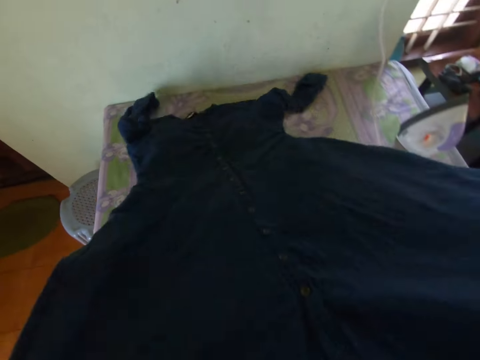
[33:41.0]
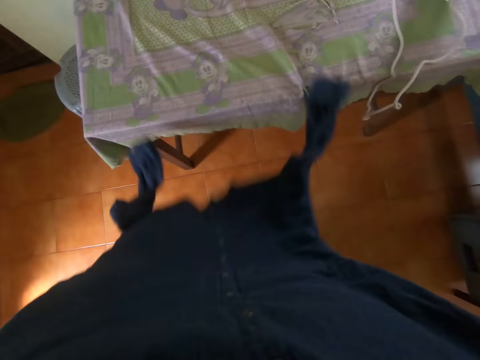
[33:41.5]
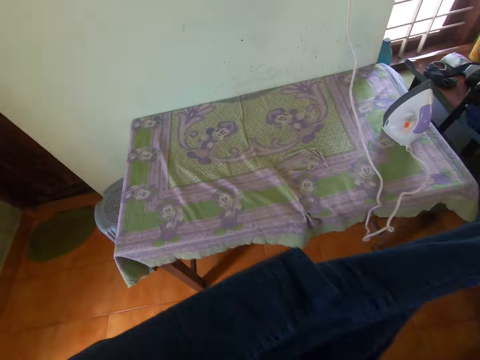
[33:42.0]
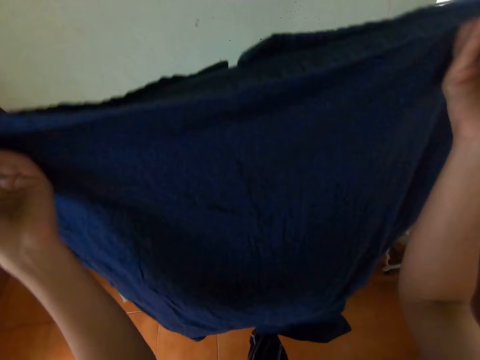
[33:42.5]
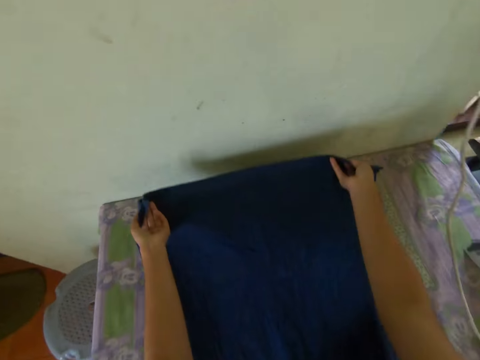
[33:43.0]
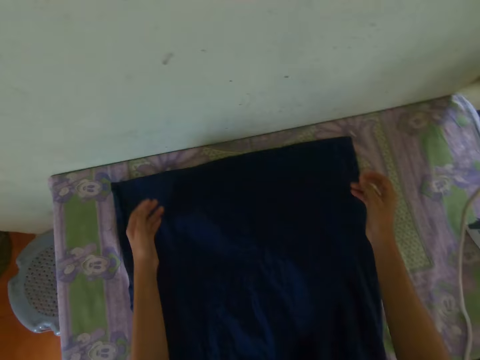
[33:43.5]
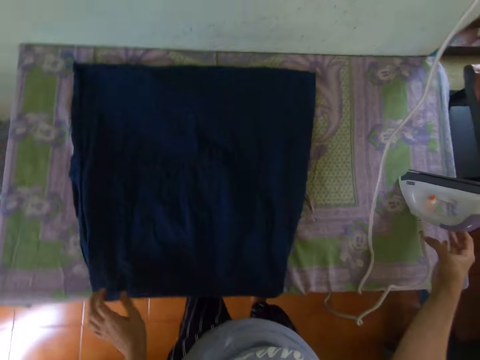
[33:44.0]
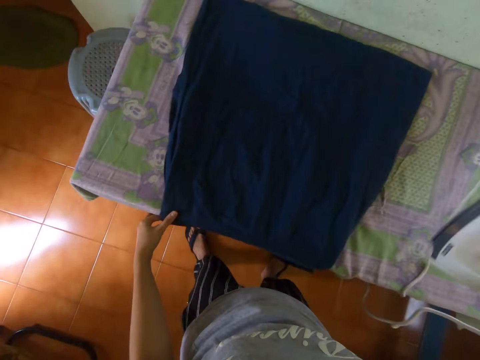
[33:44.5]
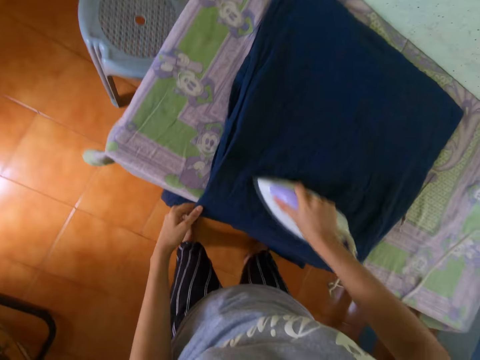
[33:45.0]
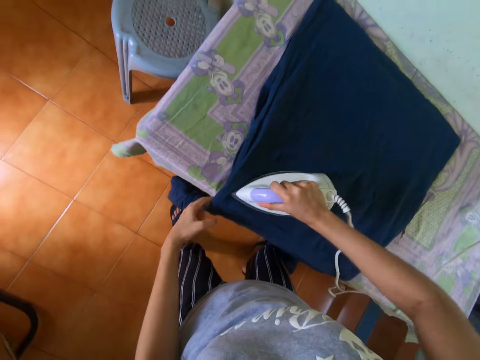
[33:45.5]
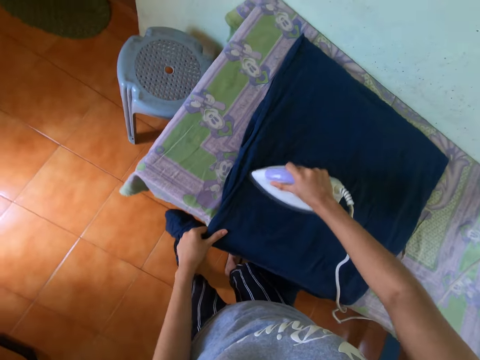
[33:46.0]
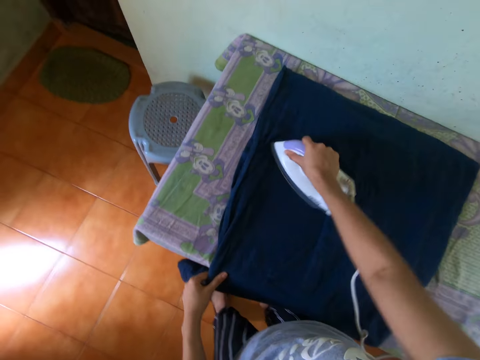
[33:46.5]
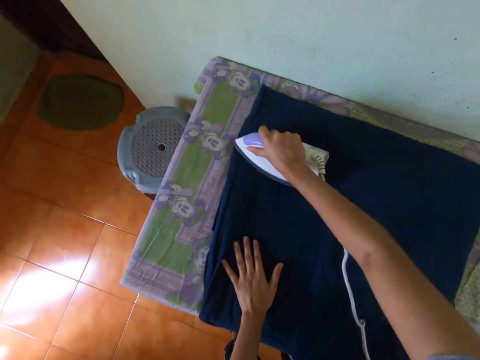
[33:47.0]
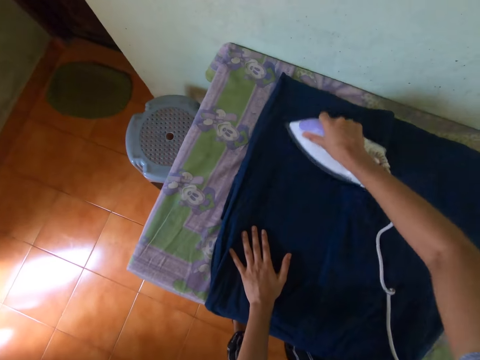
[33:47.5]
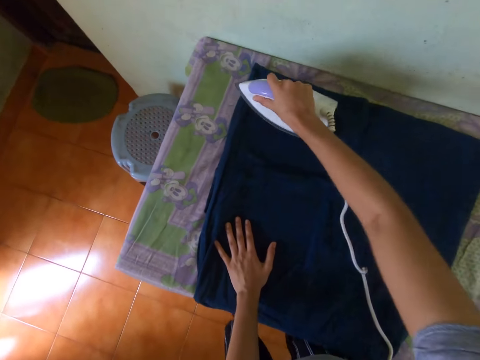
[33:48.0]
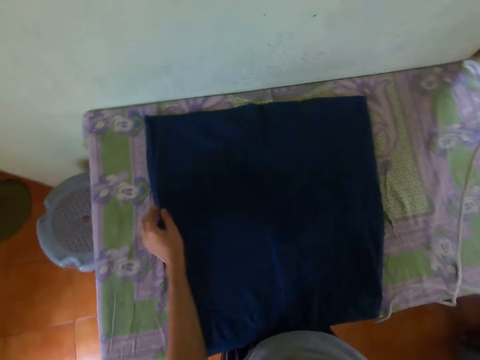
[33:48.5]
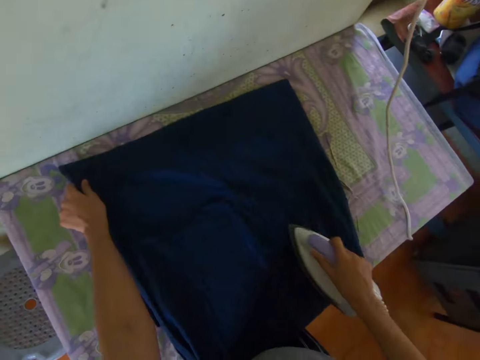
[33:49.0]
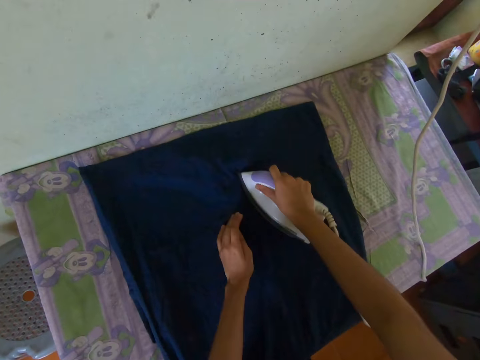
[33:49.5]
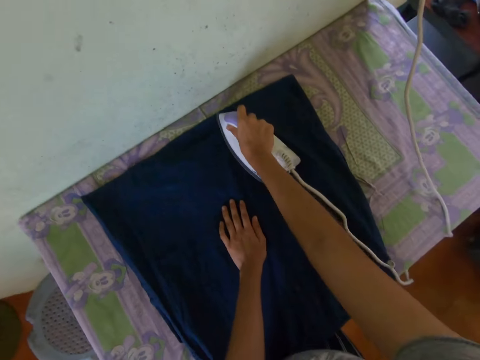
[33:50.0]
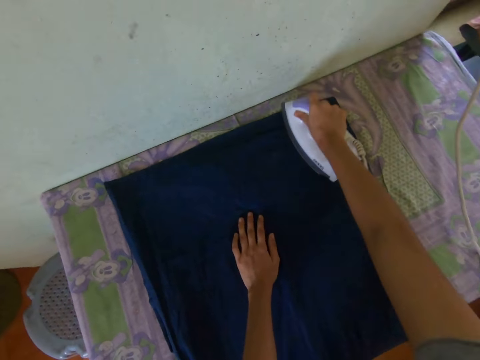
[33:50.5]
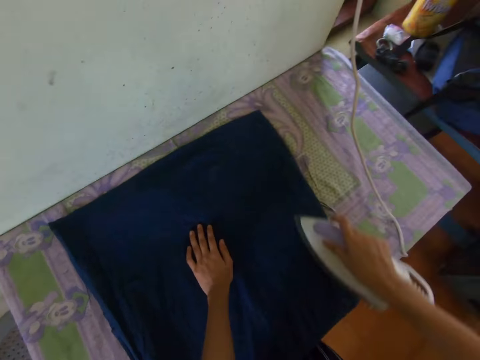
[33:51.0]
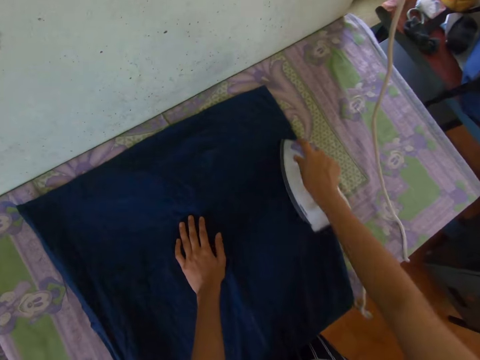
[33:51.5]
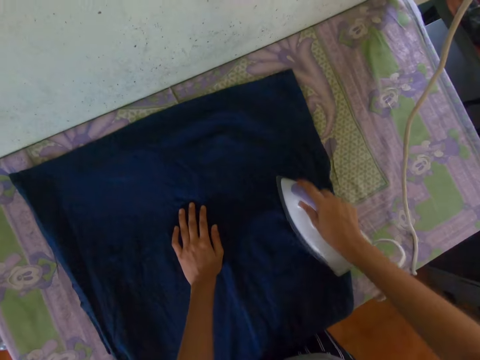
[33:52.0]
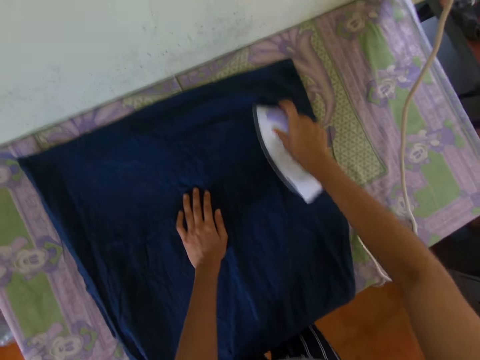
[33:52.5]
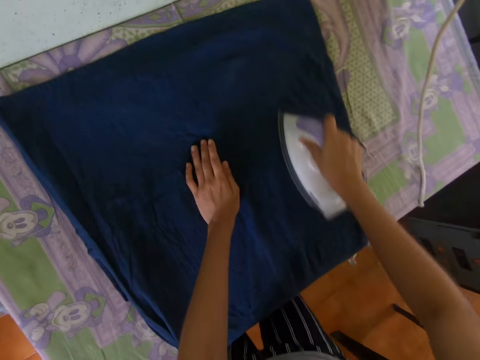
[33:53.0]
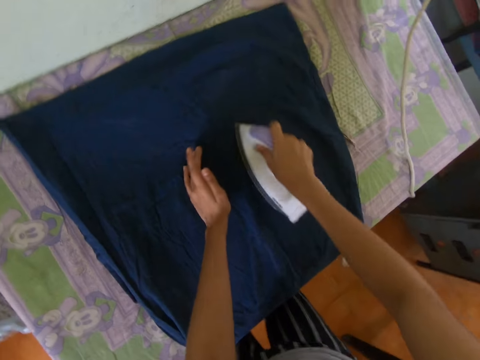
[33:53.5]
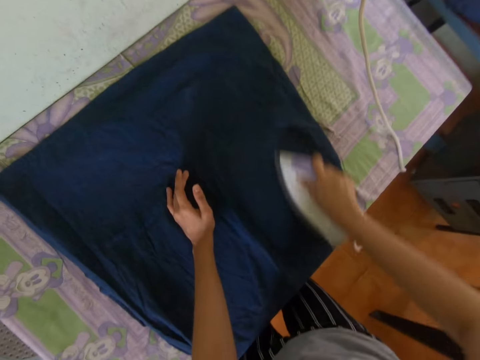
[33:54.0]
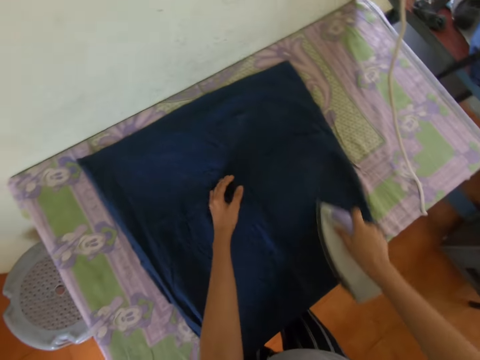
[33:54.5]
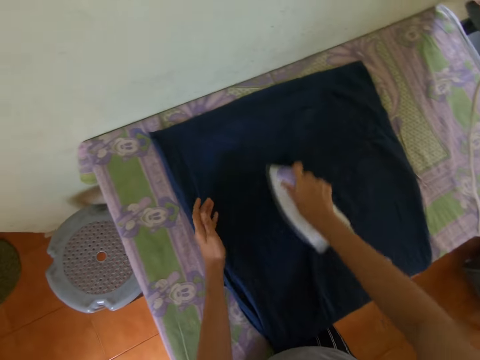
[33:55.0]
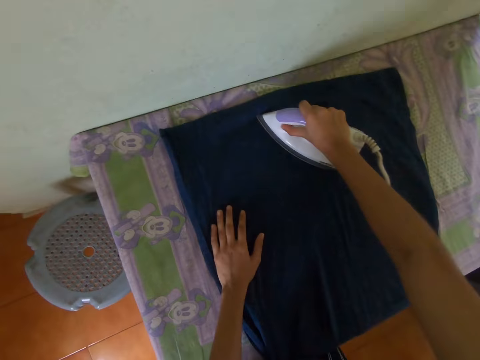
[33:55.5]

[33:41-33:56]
The camera wearer places the shirt in her hands on the table. She turns the shirt on the table. She picks up the iron from the table with her right hand. She holds the shirt on the table with her left hand. She irons the shirt on the table with the iron in her right hand. She places her left hand on the shirt on the table. She does so again.

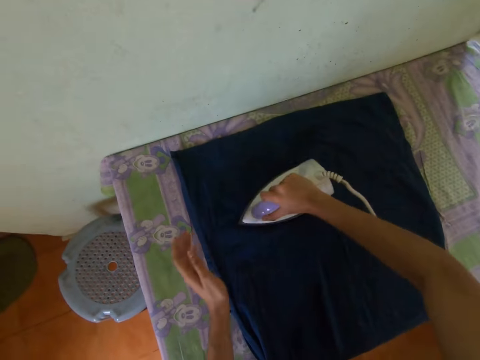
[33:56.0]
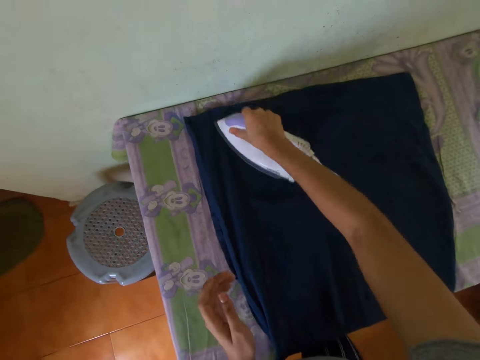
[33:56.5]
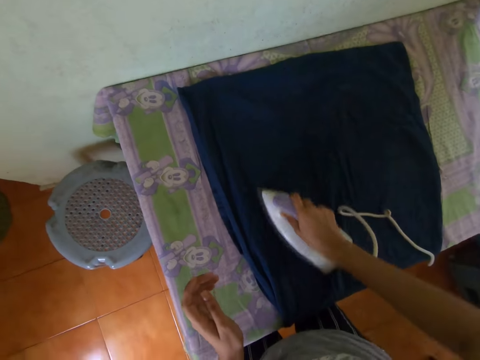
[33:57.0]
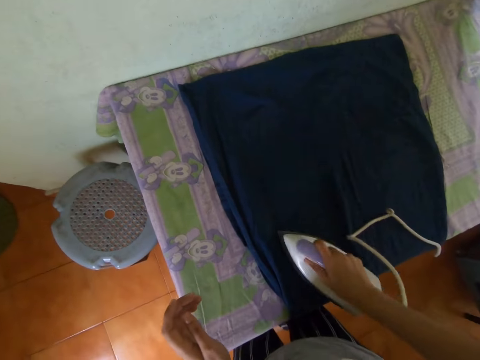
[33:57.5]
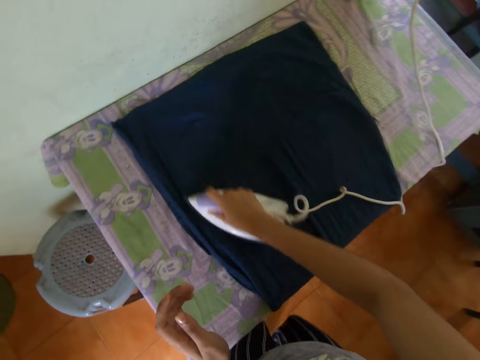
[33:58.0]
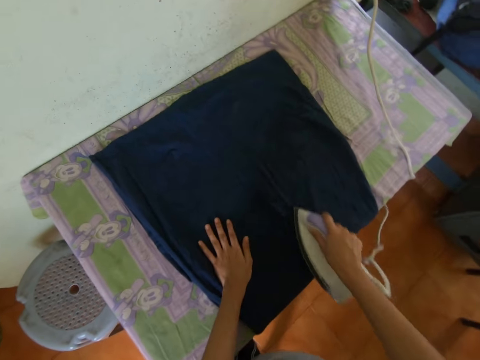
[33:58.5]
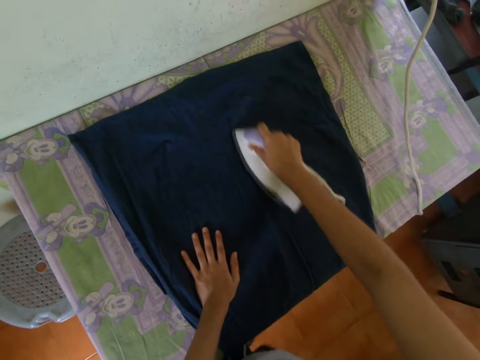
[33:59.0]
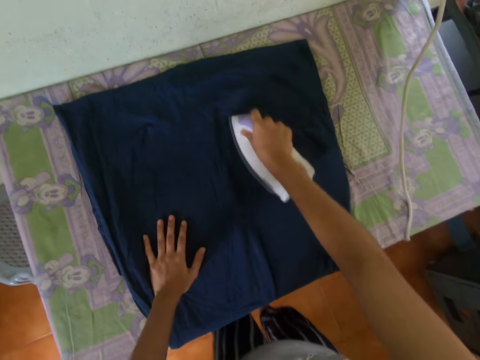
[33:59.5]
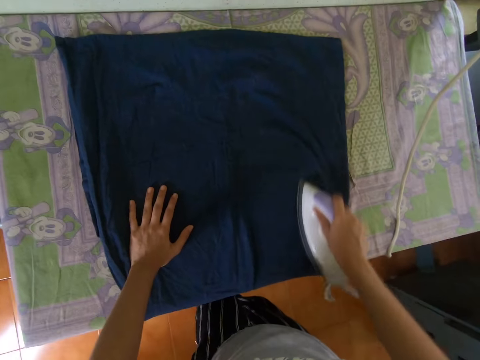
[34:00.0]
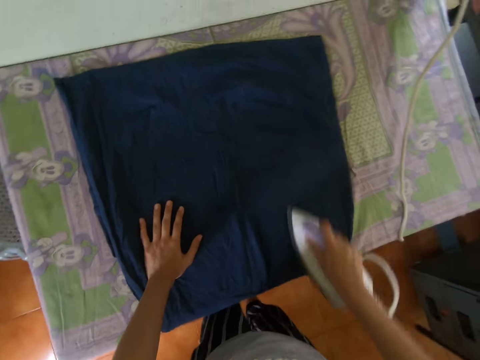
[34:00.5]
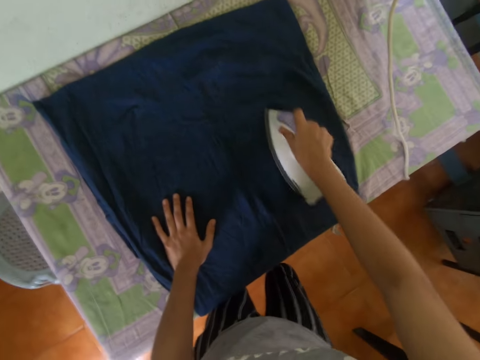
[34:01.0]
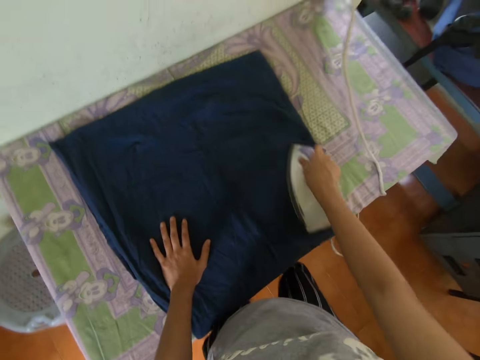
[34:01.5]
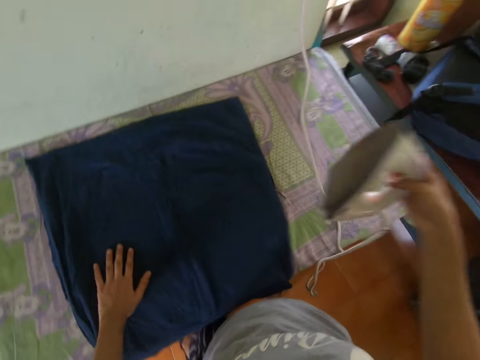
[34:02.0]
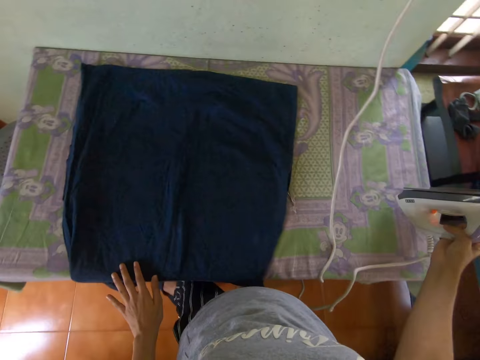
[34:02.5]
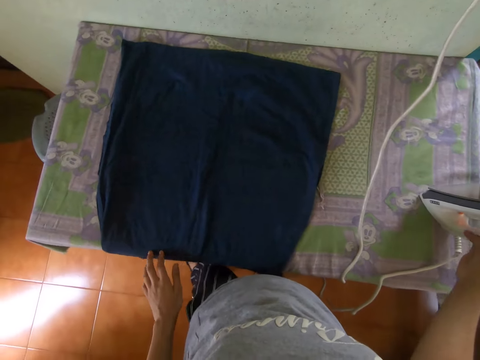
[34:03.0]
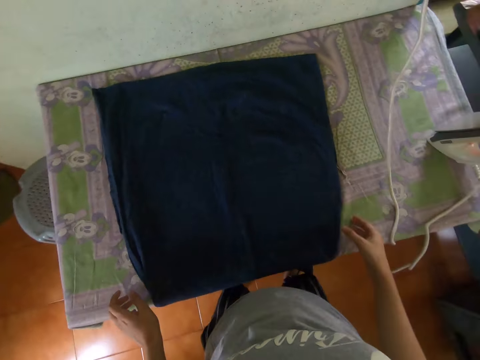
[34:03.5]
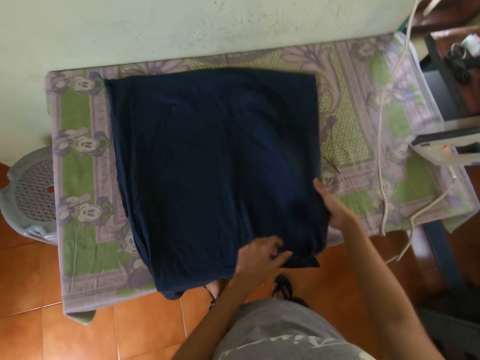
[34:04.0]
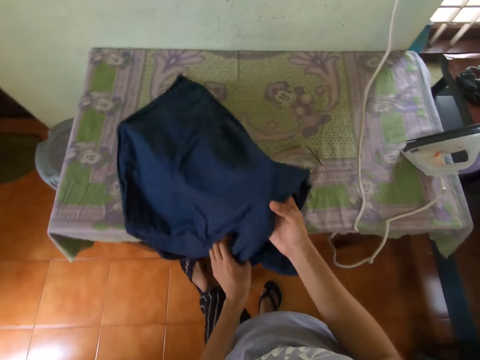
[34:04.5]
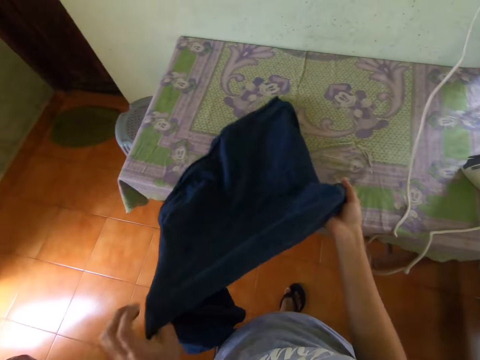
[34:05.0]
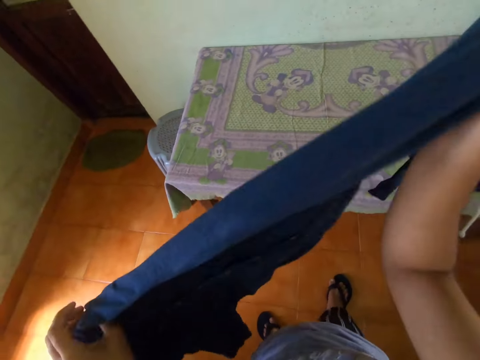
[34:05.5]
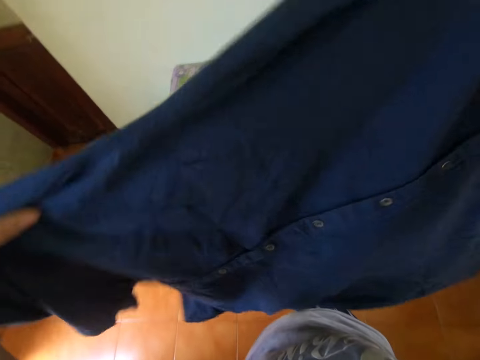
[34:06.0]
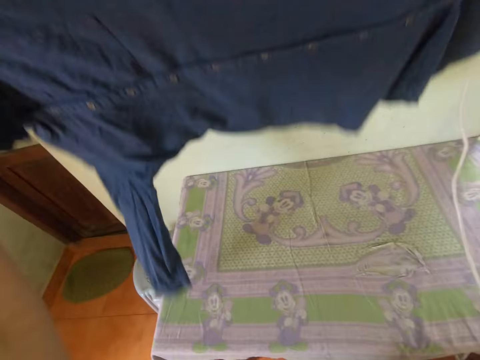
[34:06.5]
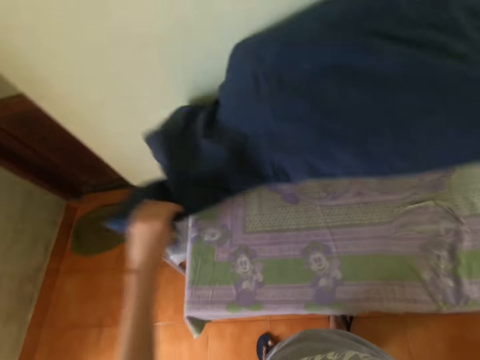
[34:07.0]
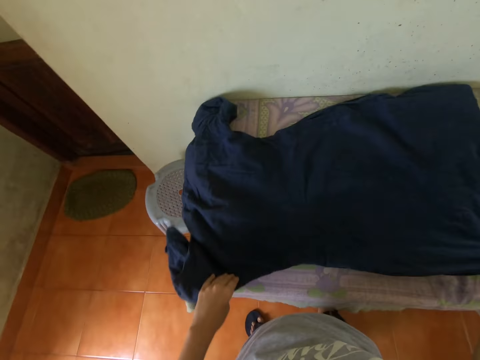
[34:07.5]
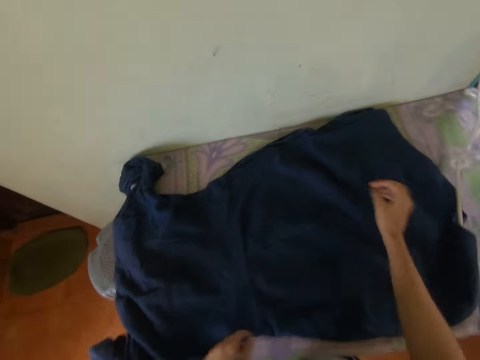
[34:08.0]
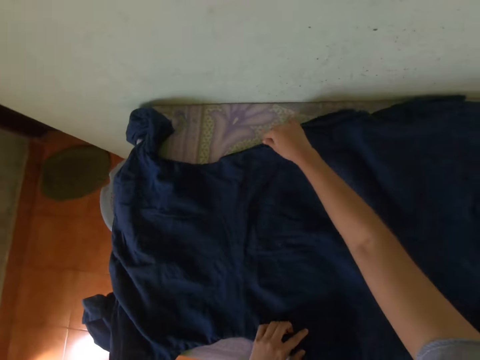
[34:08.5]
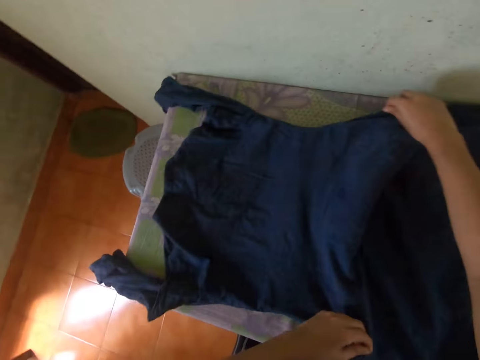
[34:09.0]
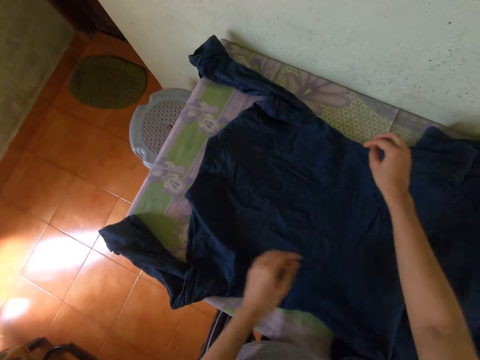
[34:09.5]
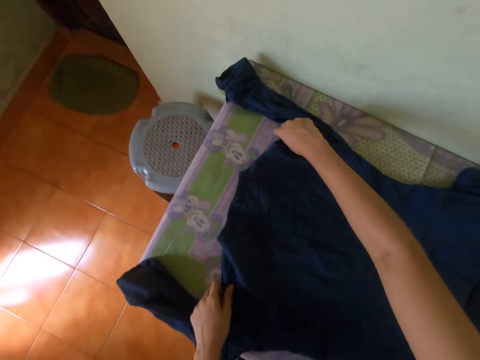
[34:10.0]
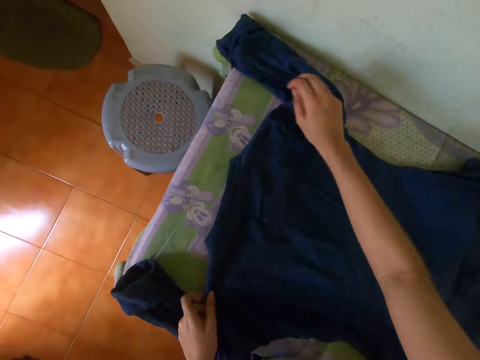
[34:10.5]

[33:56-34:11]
The camera wearer places her left hand on the shirt on the table. She places the iron in her right hand on the table. She picks up the shirt from the table with both hands. She turns the shirt on the table. She places the shirt in her hands on the table. She arranges the shirt on the table with both hands.
